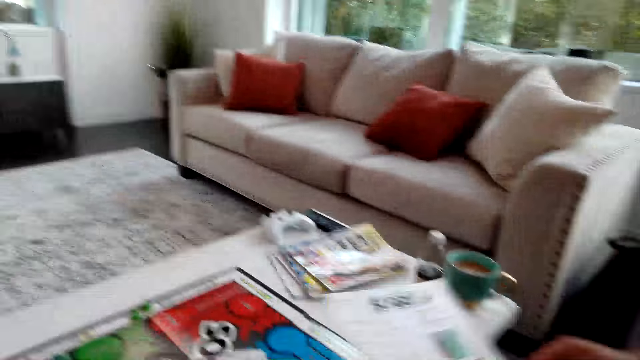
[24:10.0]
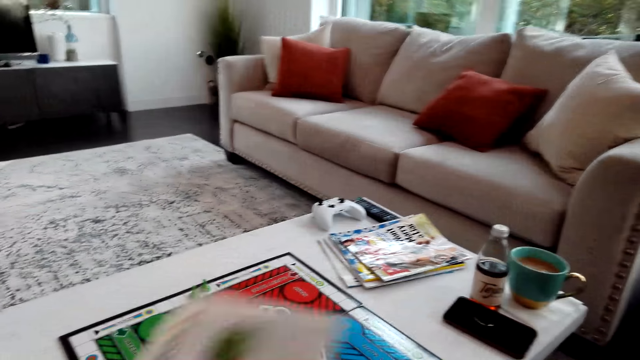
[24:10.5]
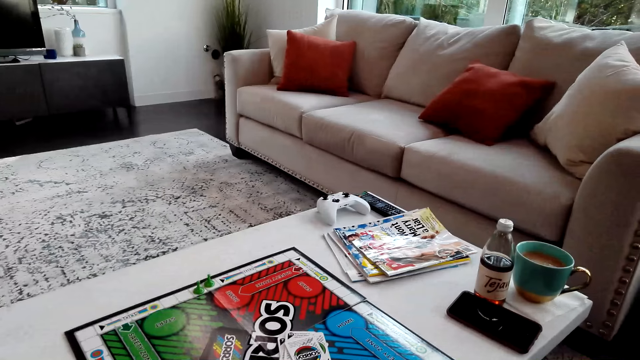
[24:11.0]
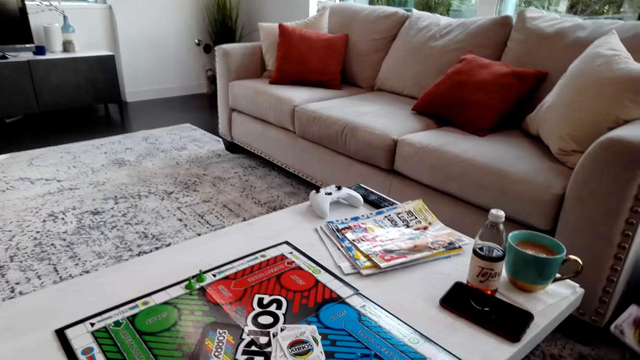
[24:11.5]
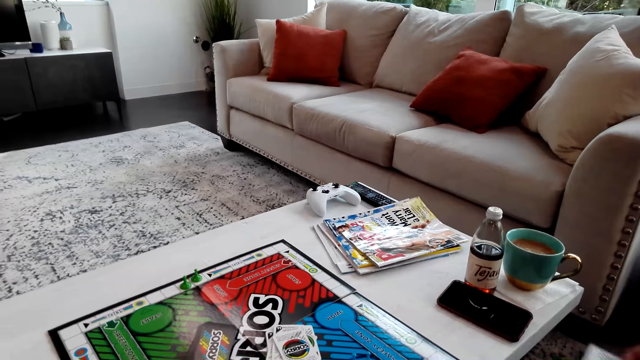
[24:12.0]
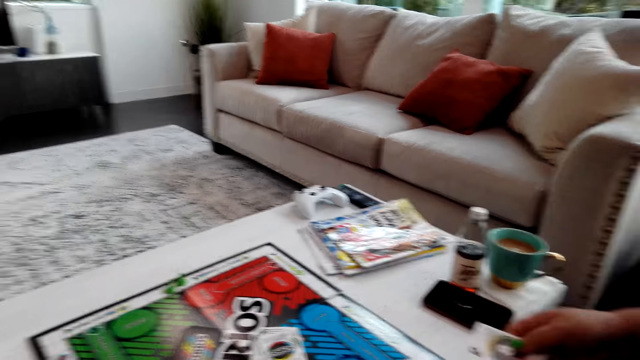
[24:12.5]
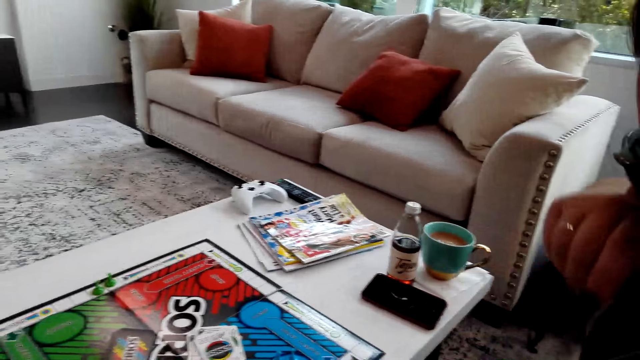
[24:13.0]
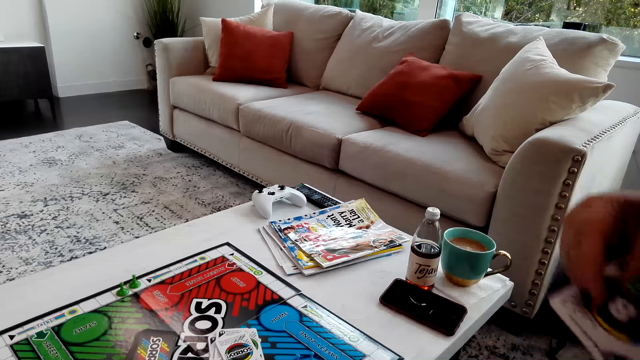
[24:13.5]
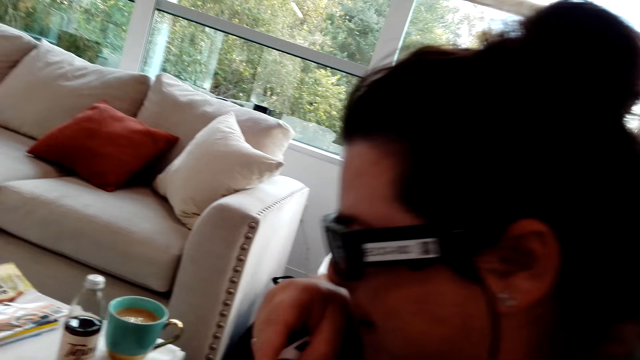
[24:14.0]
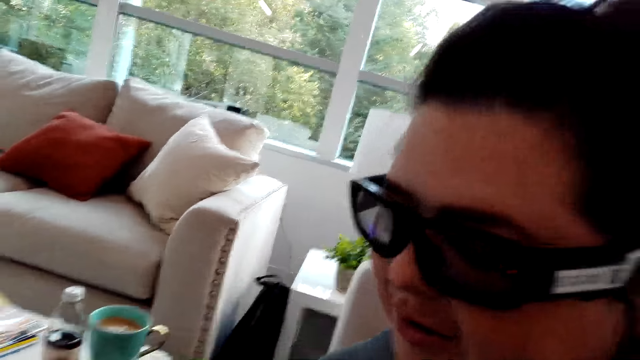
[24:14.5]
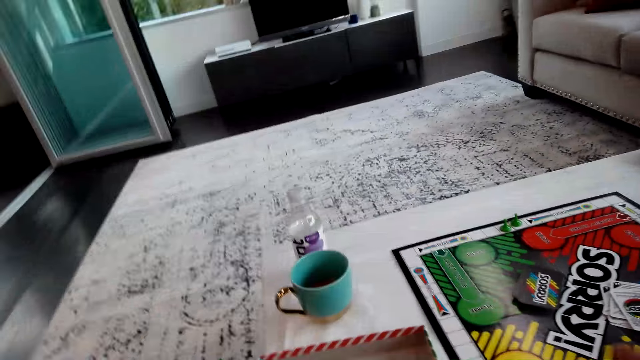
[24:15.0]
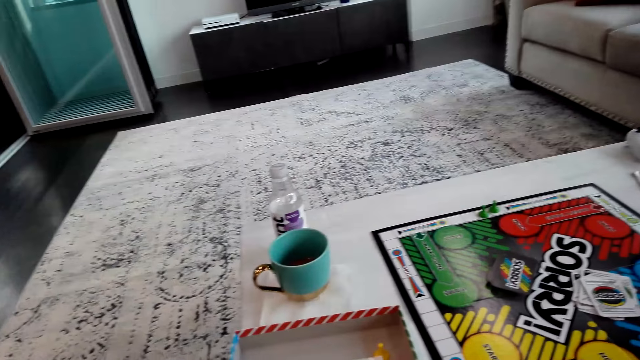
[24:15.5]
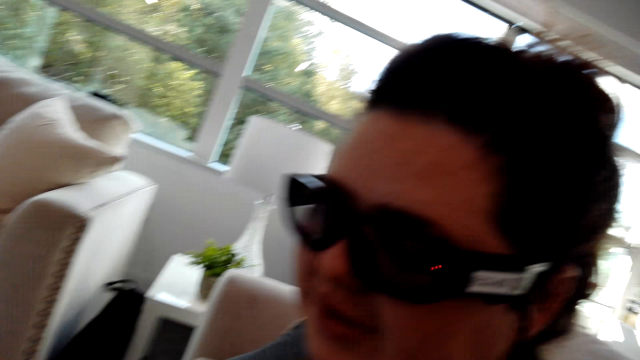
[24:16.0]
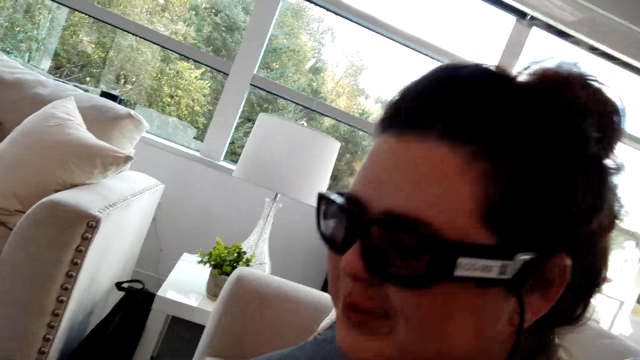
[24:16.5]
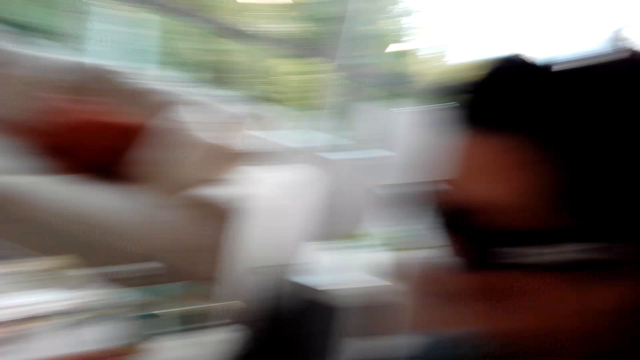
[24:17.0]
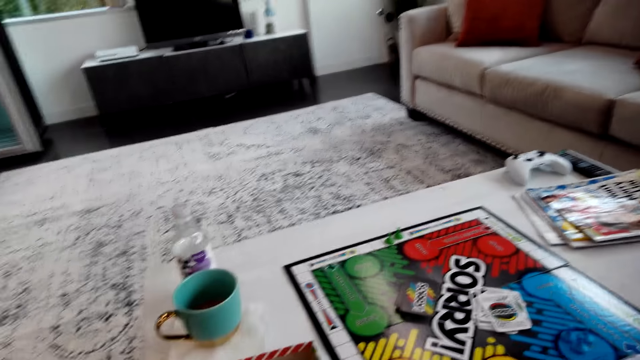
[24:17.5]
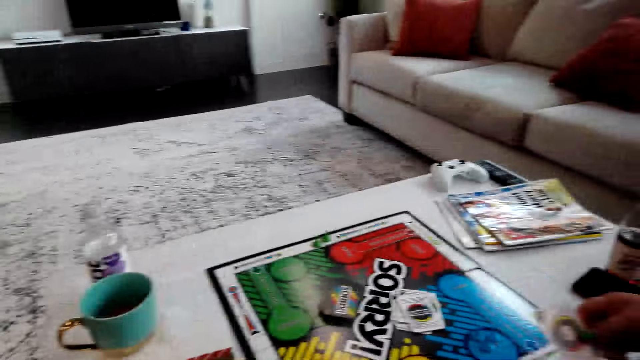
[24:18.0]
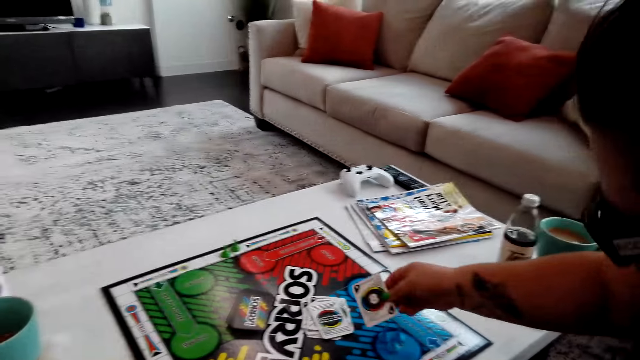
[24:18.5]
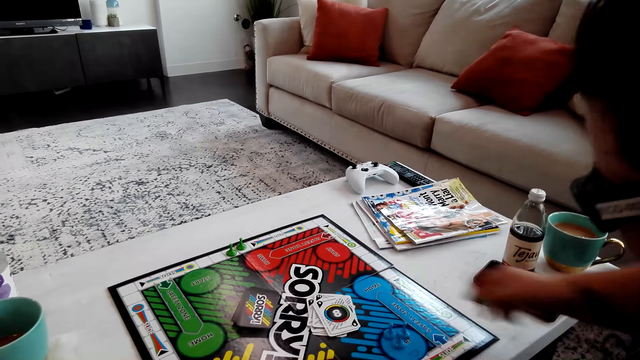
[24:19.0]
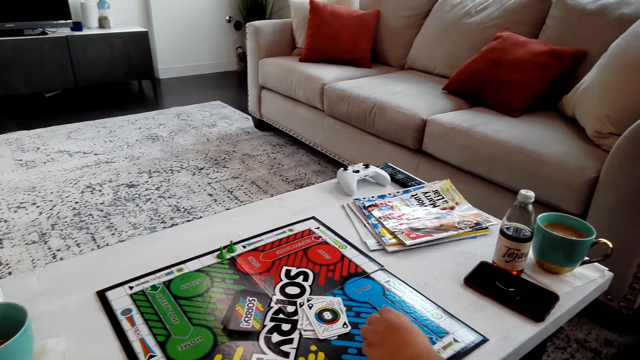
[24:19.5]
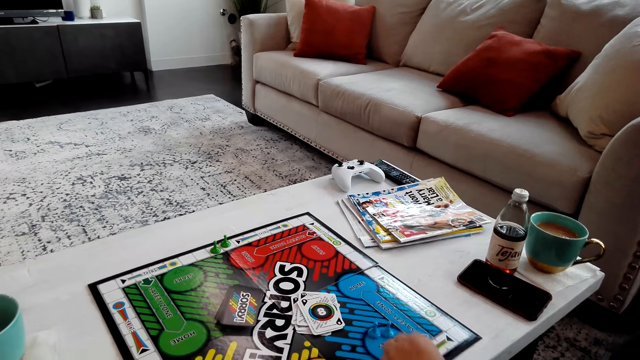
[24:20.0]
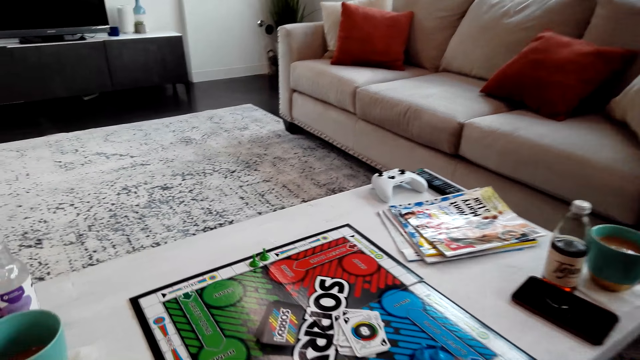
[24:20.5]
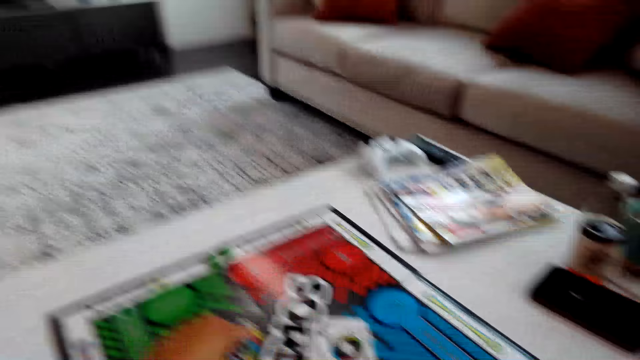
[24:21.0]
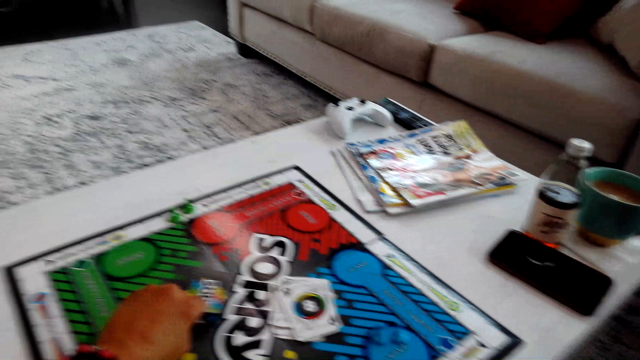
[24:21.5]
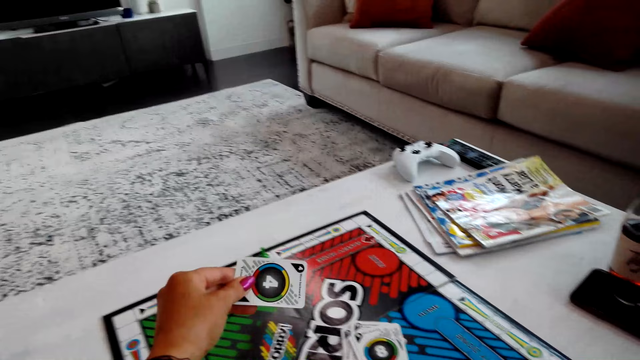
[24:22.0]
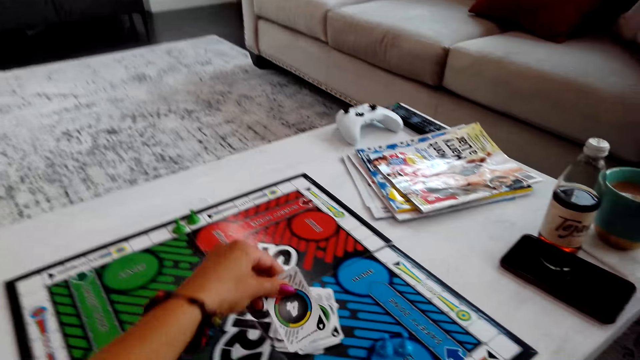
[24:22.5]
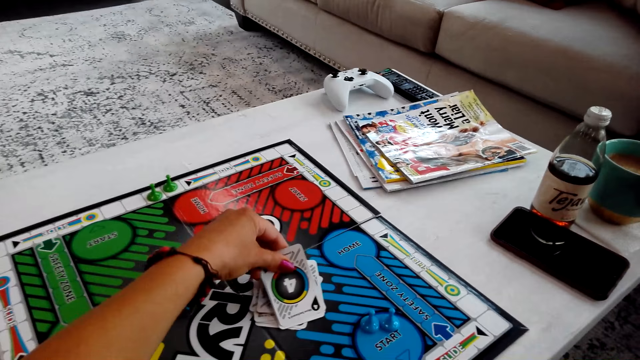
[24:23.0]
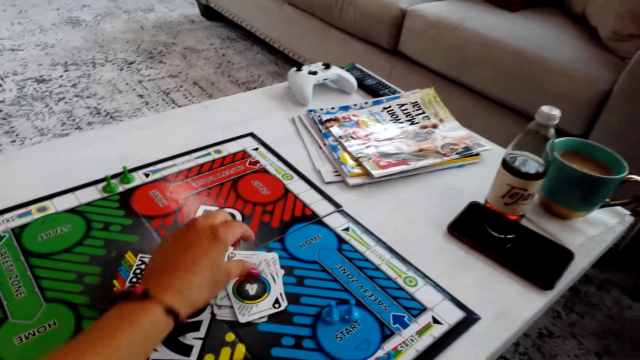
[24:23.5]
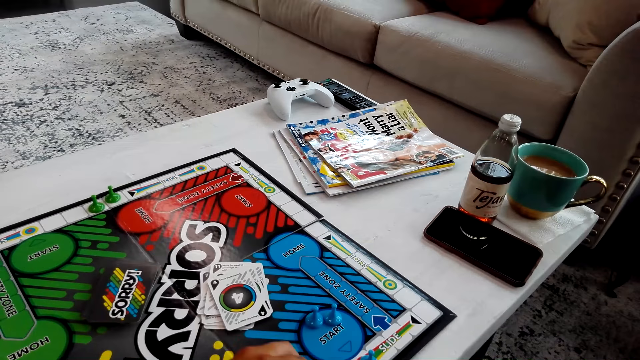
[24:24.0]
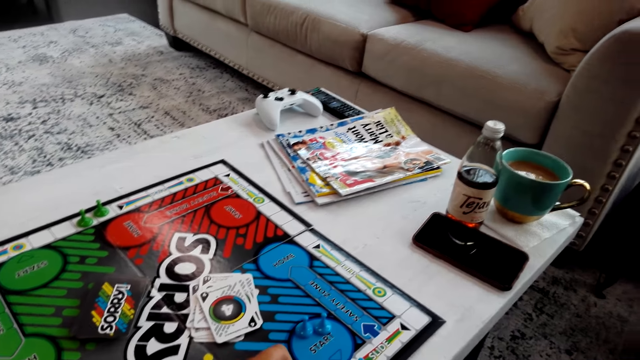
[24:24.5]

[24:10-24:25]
The person puts the card on the board, plays the game and moves a sorry game piece. The camera wearer picks a sorry game card. They play the game. They put down the card on the board.

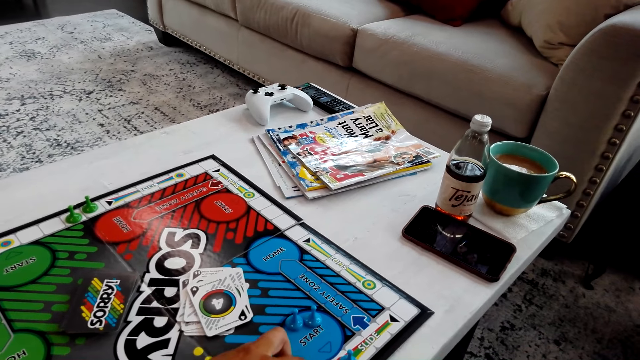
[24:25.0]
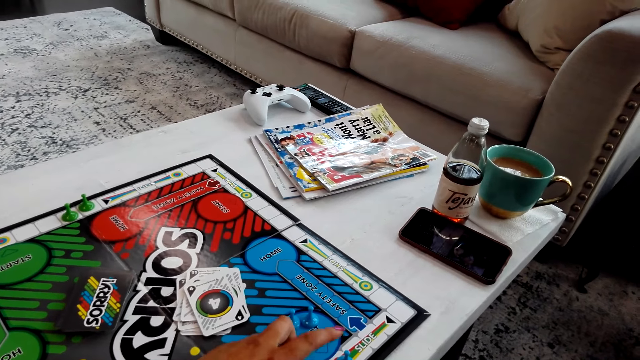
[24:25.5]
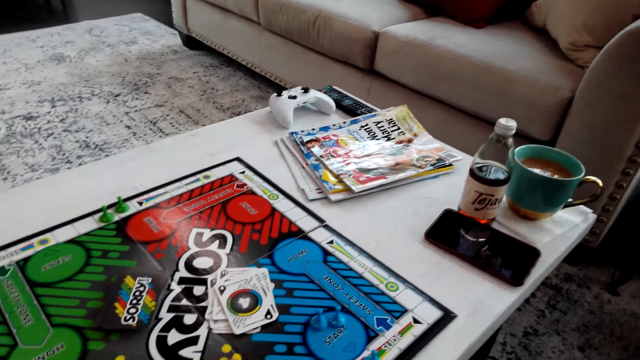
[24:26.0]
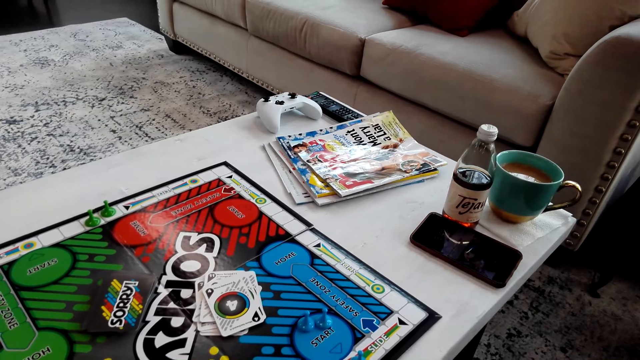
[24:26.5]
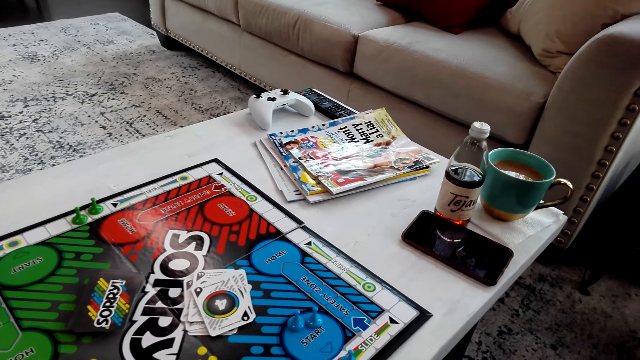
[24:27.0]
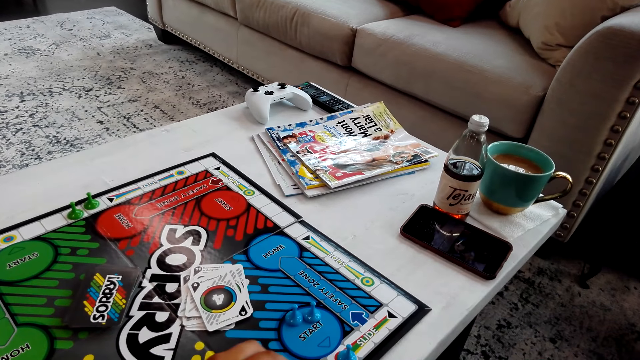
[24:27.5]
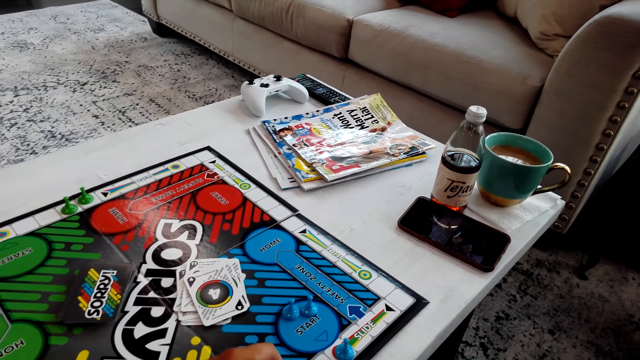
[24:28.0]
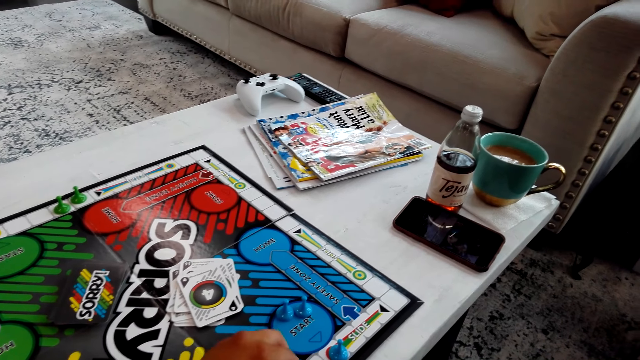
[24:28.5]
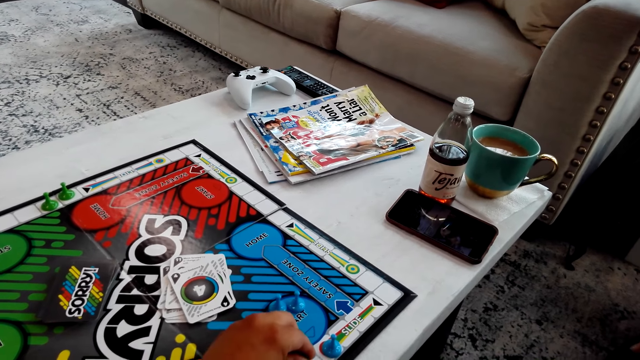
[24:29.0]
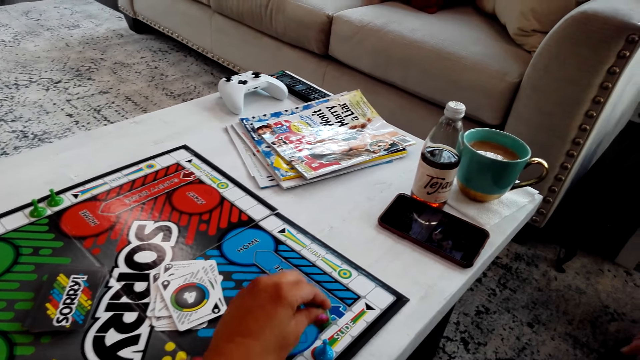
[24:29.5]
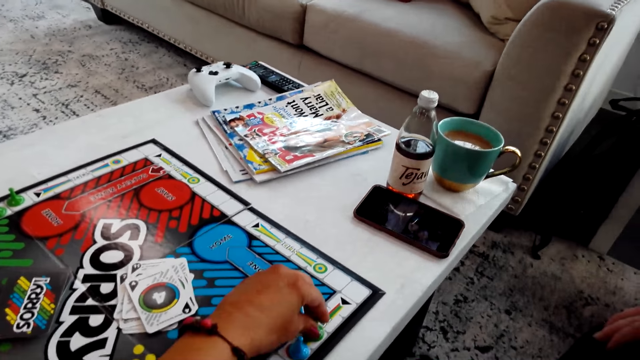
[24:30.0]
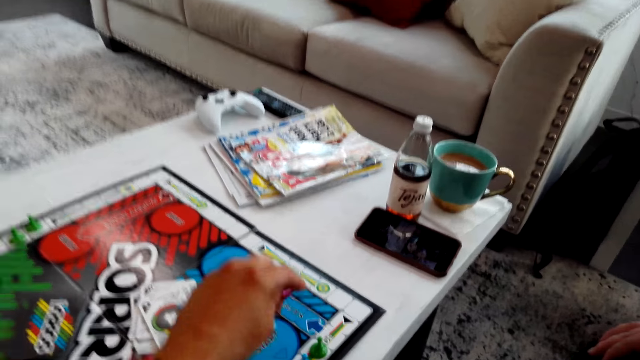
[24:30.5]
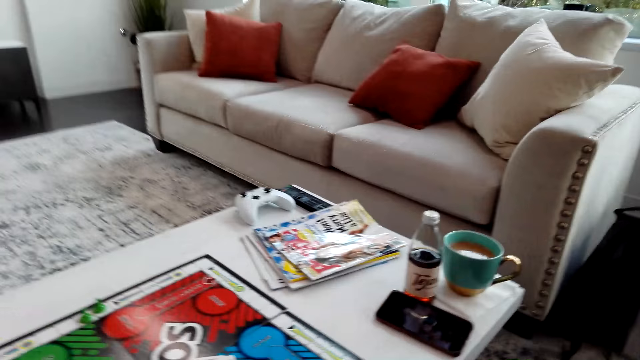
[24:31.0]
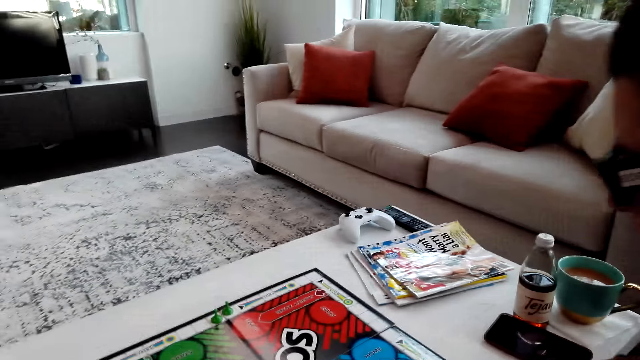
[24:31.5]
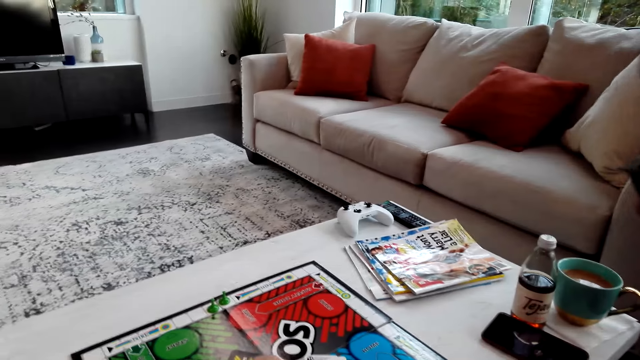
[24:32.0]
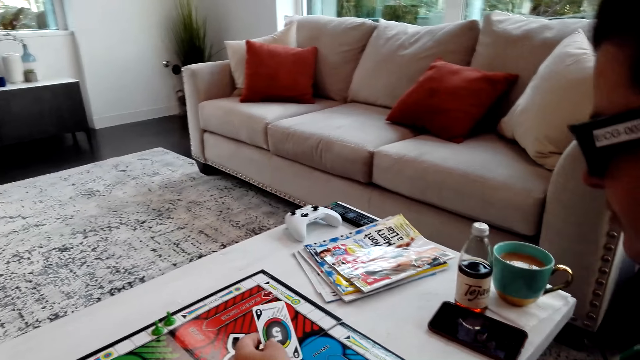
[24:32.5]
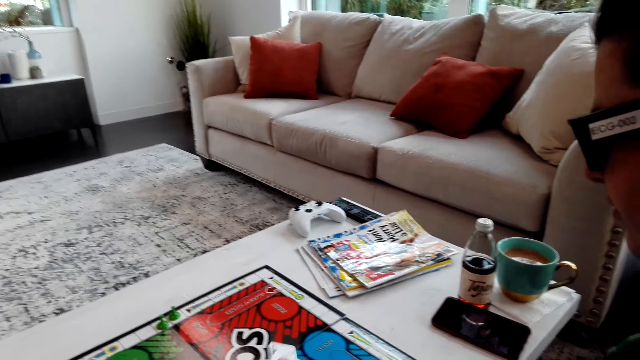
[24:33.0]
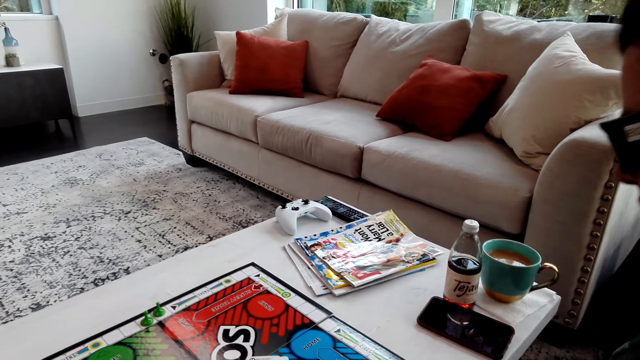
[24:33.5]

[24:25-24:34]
The camera wearer moves the sorry game pieces. The person picks a sorry game card.
